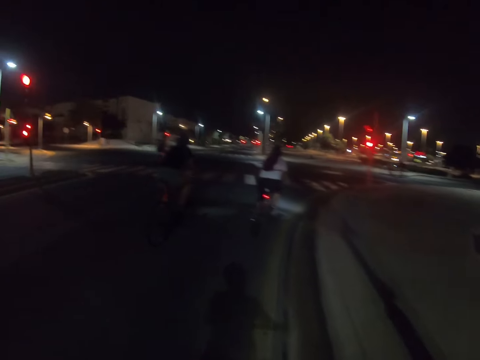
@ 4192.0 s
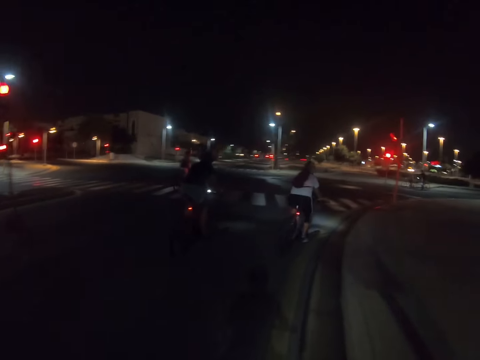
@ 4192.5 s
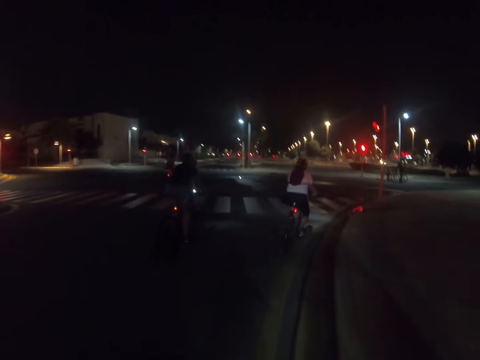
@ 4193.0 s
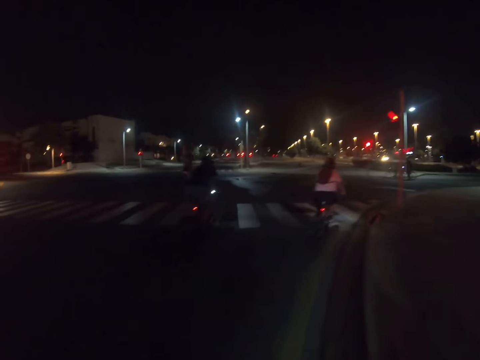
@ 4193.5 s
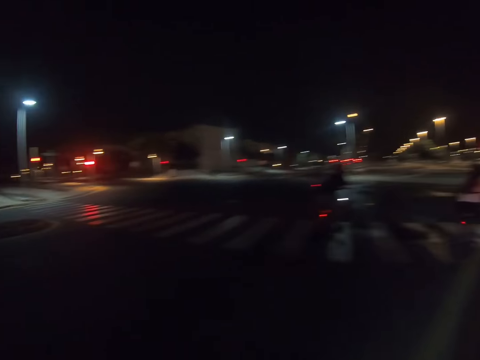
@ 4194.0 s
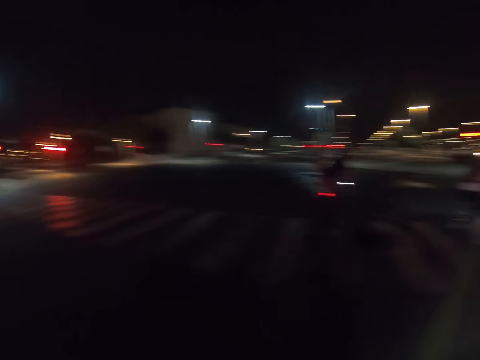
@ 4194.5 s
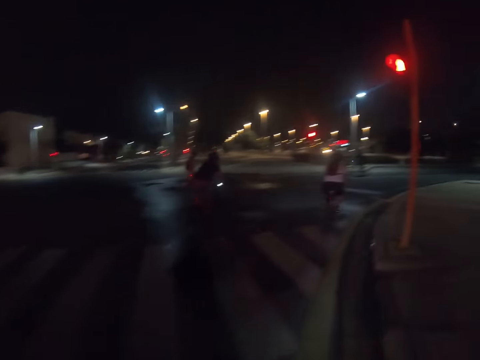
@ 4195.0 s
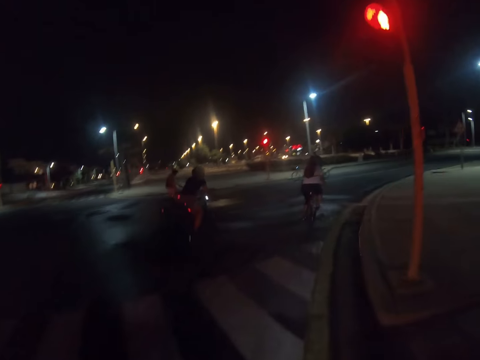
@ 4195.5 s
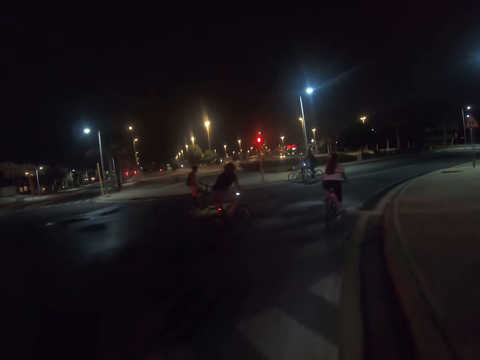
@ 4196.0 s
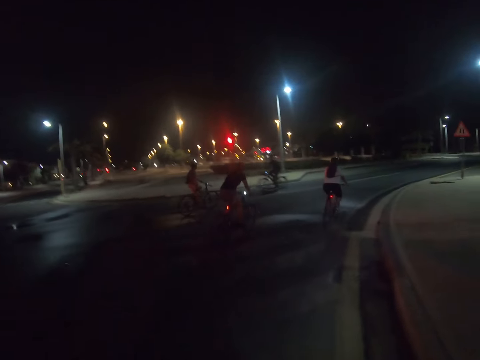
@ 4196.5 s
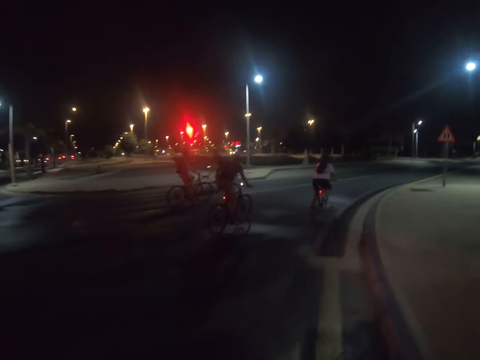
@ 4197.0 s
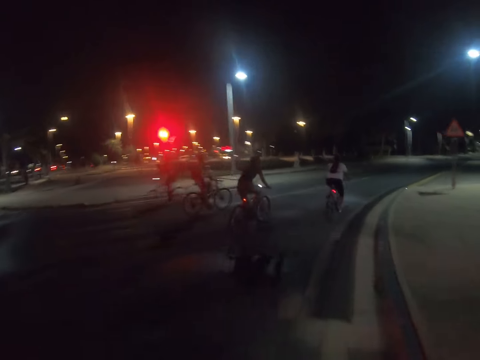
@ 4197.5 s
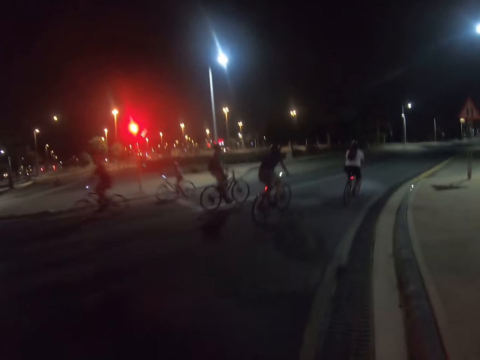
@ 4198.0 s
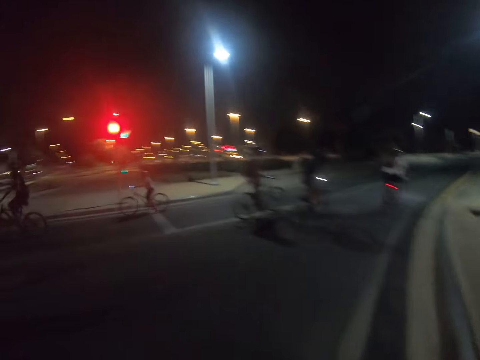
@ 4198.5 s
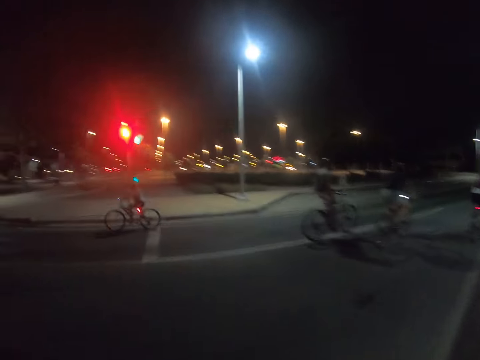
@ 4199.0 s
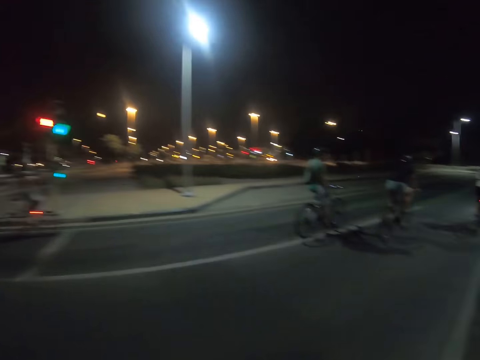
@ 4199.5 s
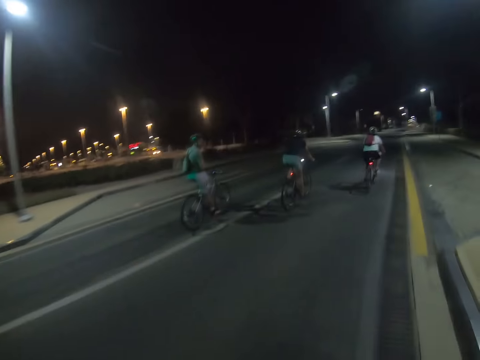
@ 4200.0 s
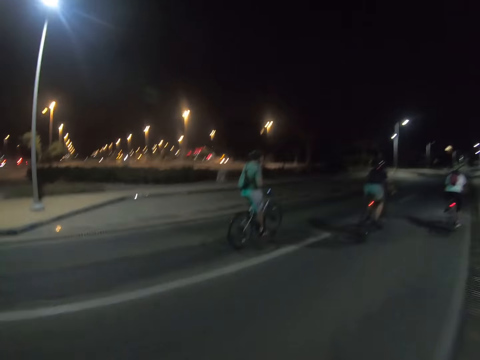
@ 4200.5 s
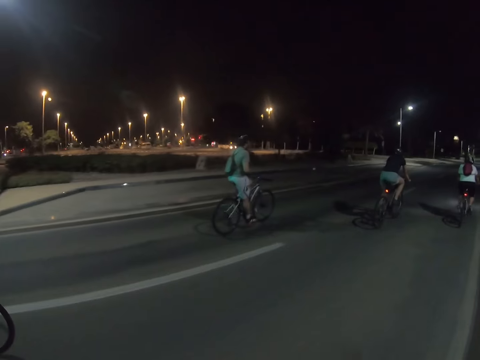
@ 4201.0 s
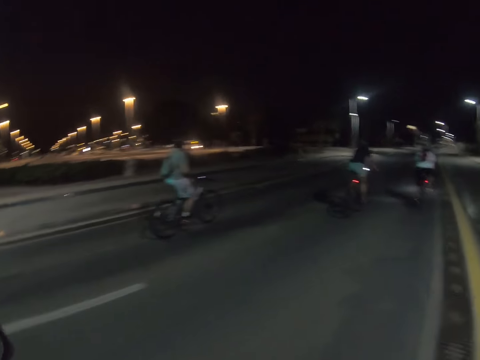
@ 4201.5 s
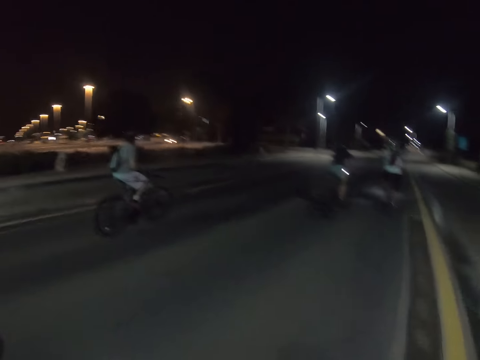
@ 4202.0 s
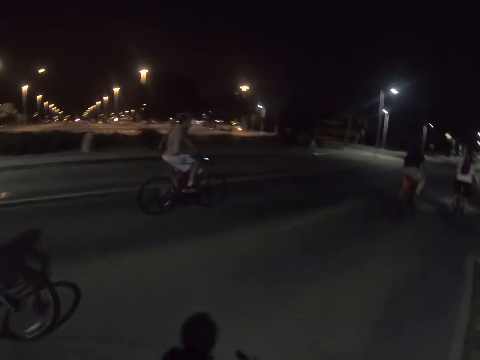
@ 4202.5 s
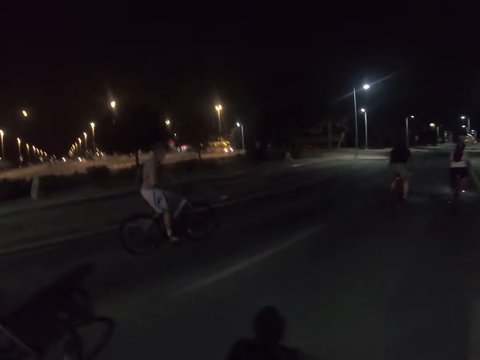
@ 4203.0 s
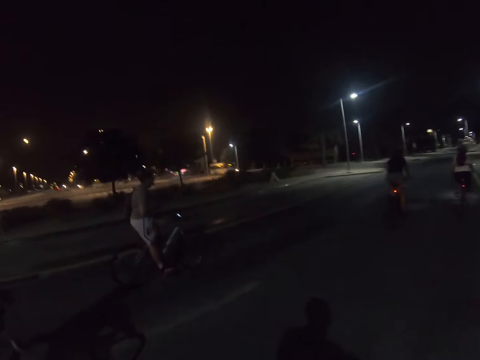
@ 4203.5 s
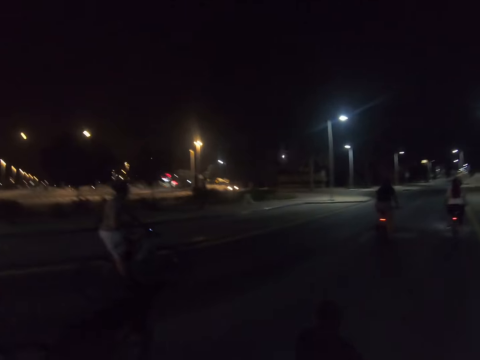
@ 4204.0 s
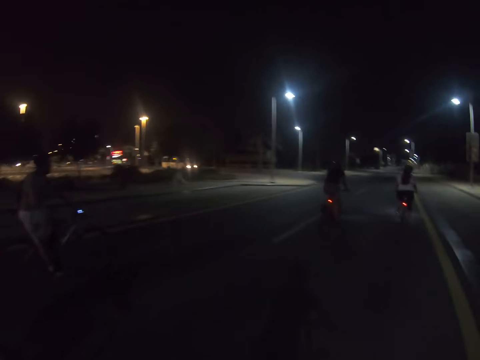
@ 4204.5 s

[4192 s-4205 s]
The camera wearer stares round on the road. They and others ride the bicycles on the road.

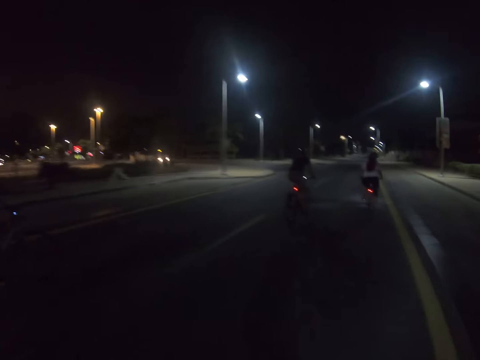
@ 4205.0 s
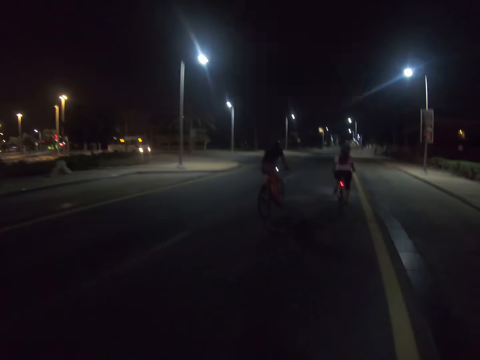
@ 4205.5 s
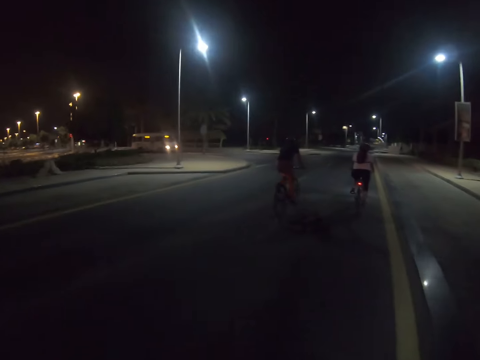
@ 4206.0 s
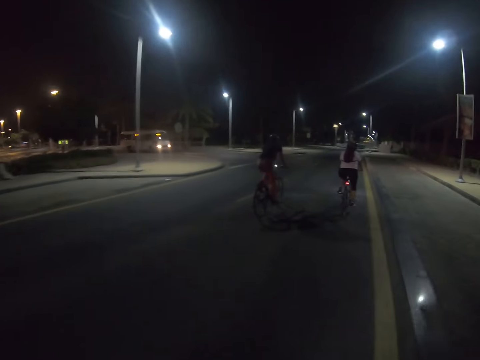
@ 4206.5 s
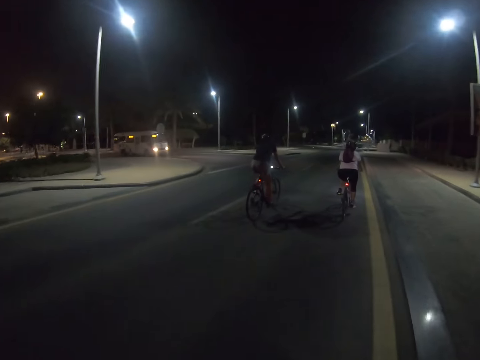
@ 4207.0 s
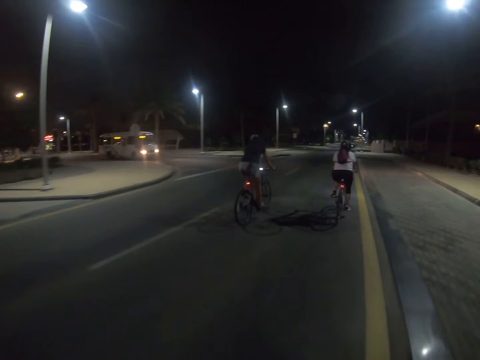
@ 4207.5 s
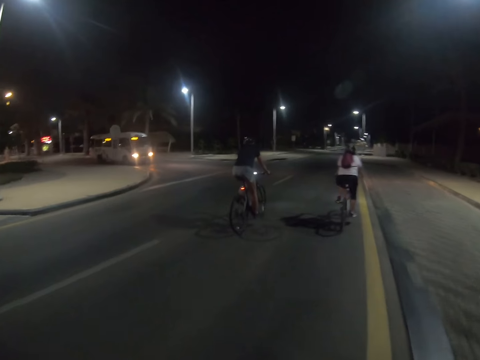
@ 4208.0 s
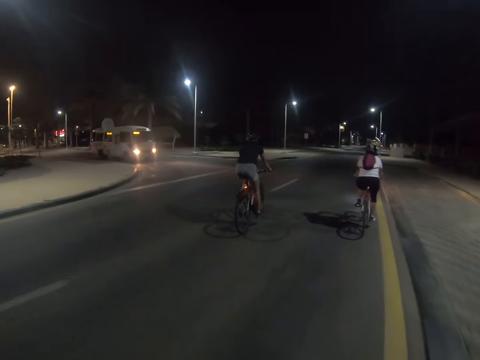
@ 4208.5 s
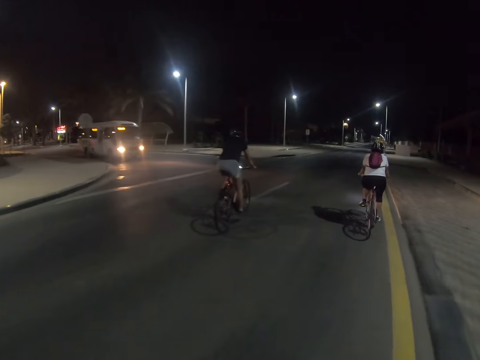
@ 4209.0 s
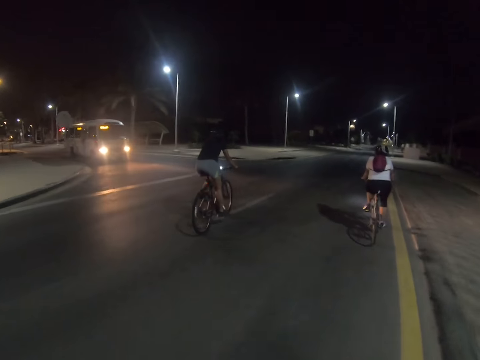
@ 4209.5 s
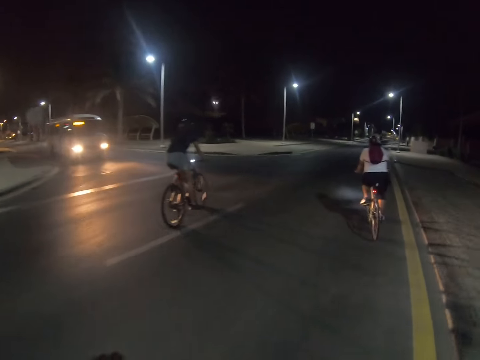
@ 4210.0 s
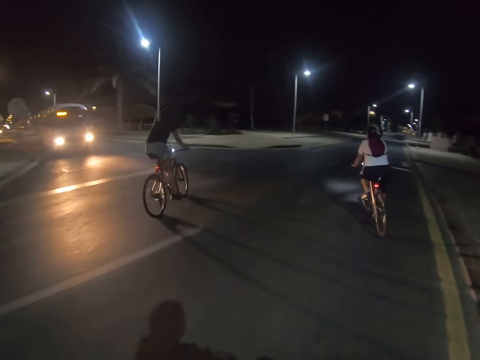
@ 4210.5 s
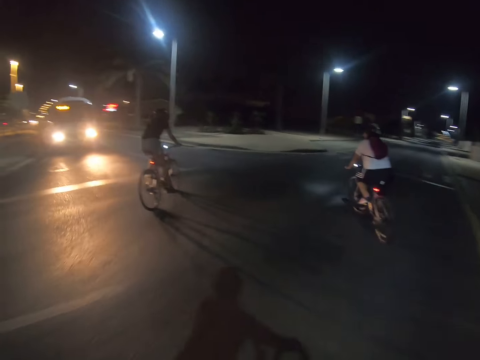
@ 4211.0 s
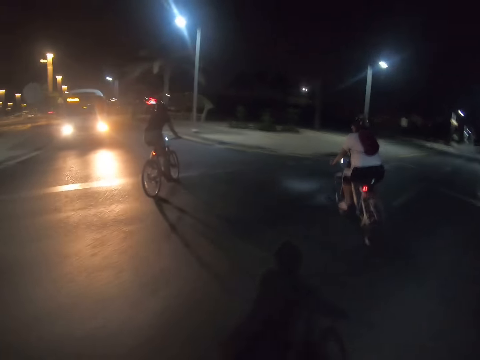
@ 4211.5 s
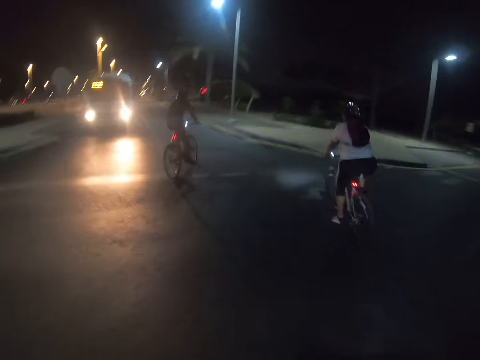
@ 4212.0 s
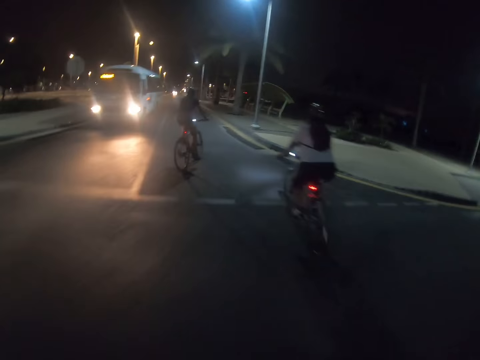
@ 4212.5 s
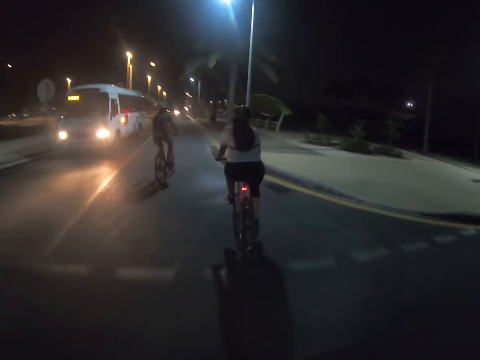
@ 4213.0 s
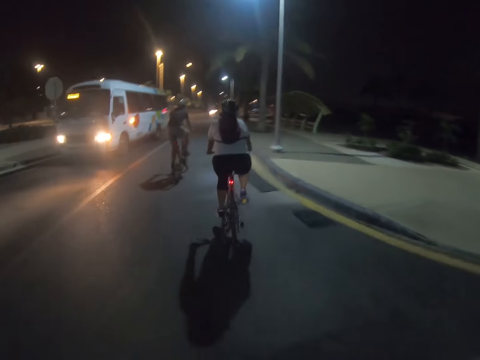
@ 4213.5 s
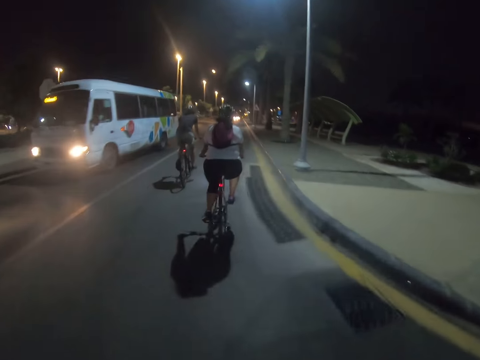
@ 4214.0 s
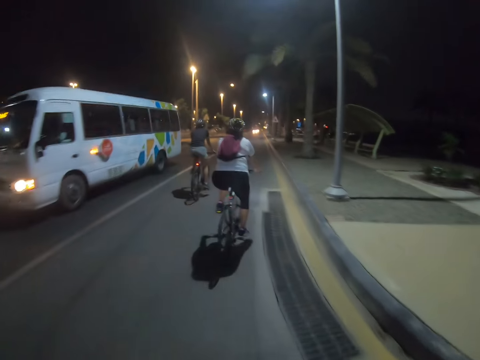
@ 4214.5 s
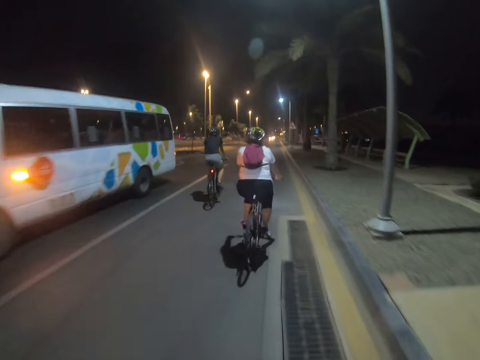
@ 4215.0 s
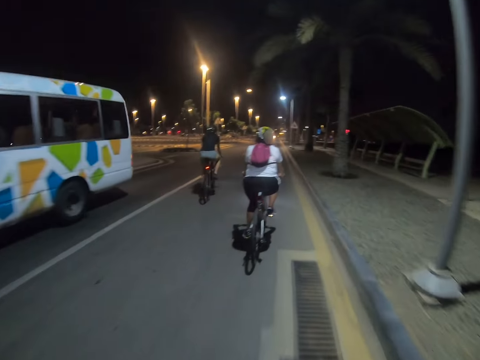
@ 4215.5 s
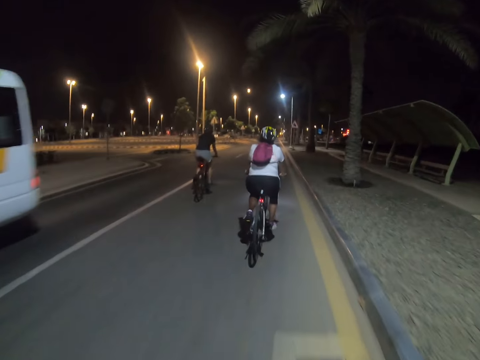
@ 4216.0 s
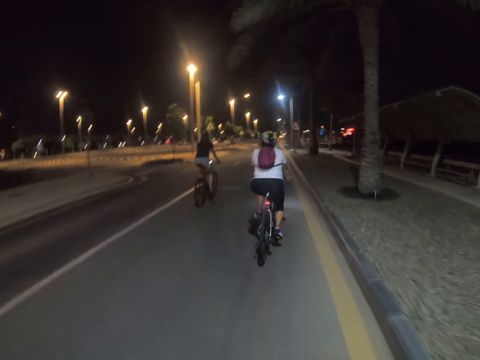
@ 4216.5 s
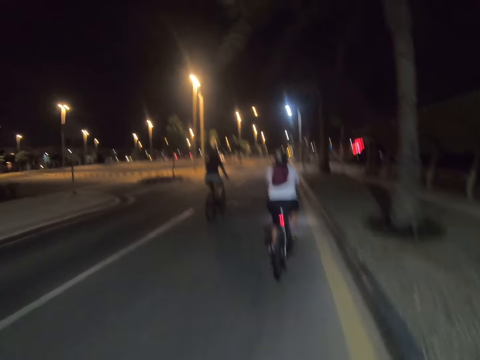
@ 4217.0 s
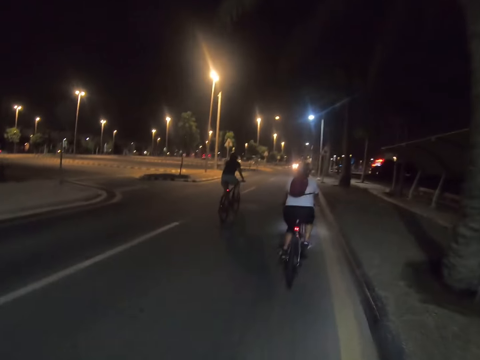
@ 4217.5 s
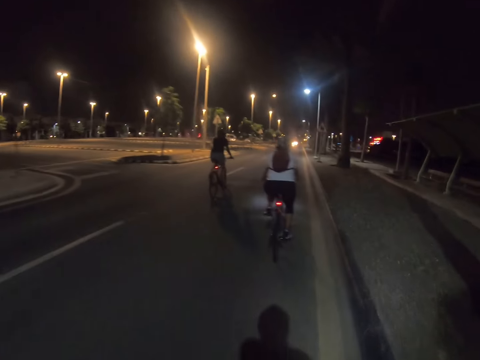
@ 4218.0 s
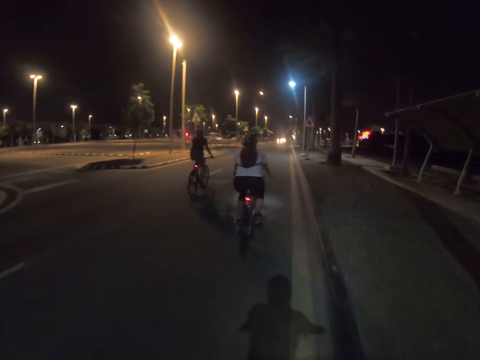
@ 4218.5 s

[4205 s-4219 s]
The camera wearer, a person, another person, another person and another person make a turn.
